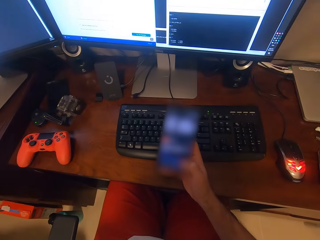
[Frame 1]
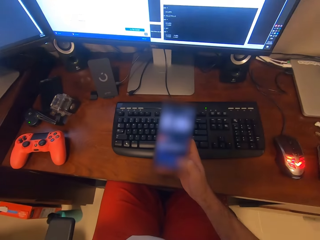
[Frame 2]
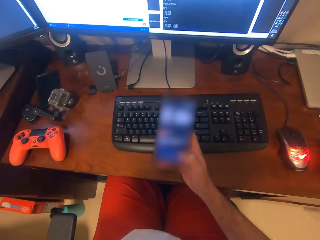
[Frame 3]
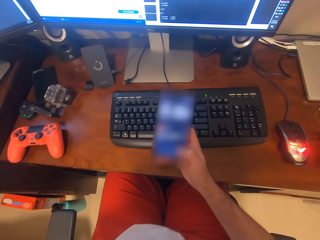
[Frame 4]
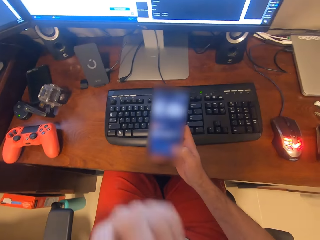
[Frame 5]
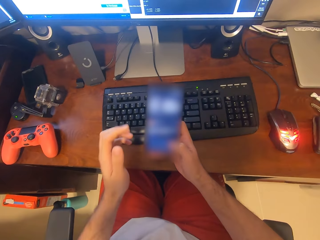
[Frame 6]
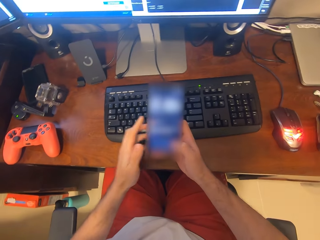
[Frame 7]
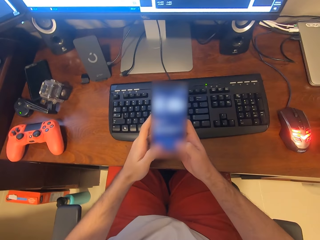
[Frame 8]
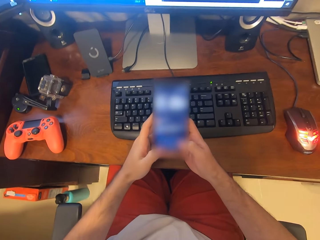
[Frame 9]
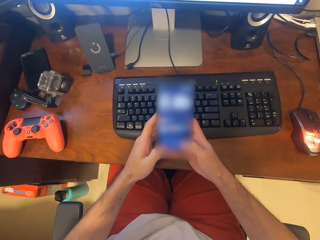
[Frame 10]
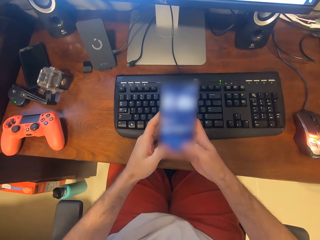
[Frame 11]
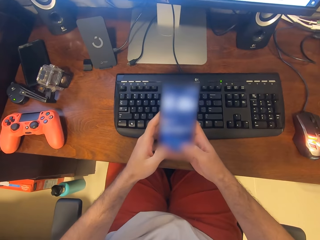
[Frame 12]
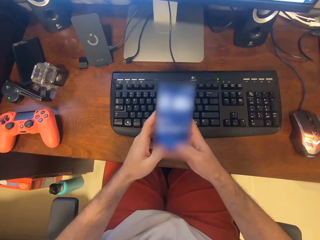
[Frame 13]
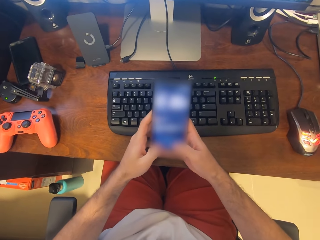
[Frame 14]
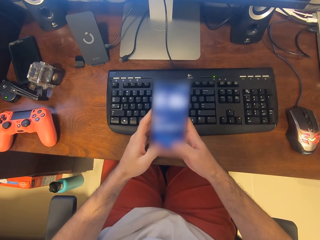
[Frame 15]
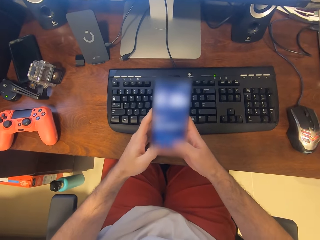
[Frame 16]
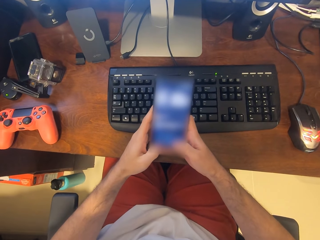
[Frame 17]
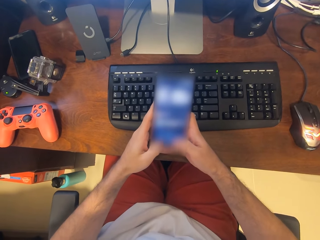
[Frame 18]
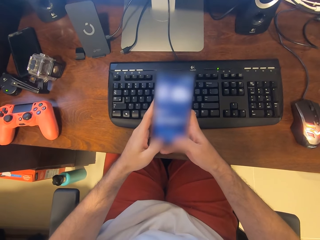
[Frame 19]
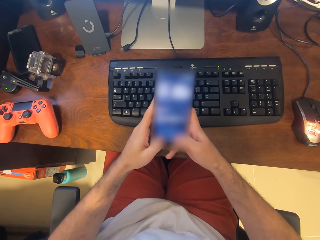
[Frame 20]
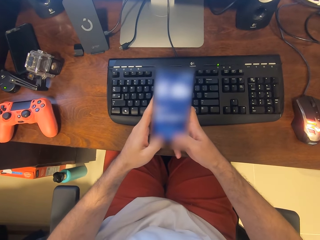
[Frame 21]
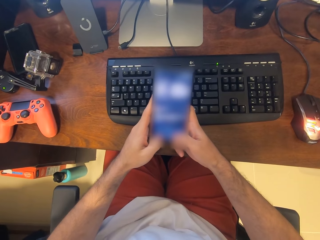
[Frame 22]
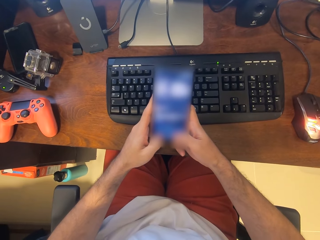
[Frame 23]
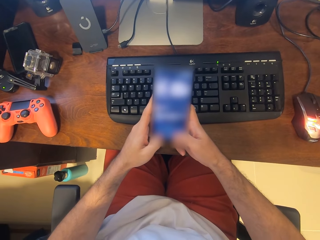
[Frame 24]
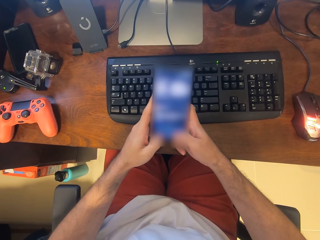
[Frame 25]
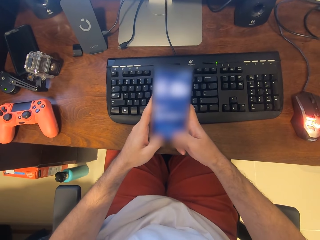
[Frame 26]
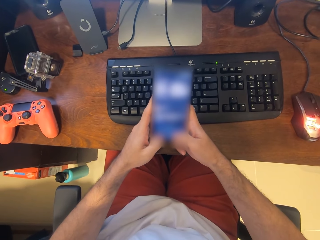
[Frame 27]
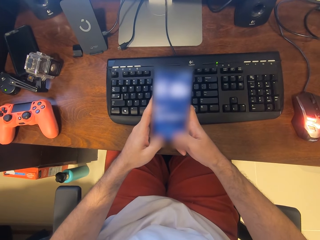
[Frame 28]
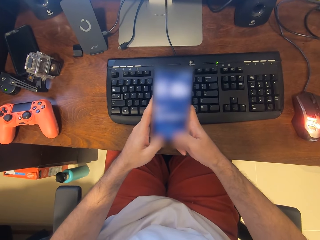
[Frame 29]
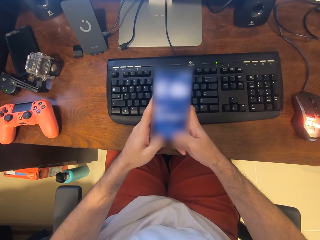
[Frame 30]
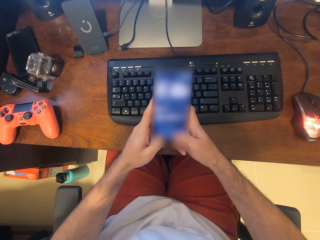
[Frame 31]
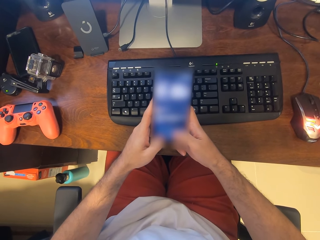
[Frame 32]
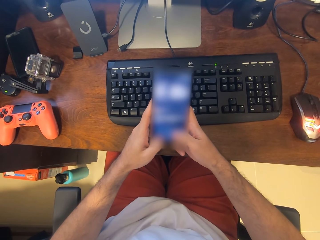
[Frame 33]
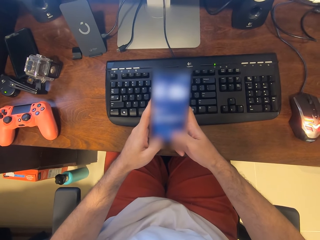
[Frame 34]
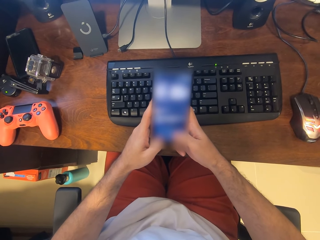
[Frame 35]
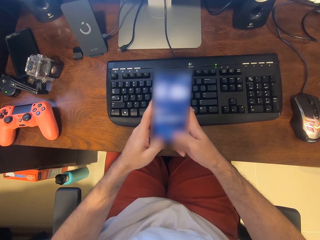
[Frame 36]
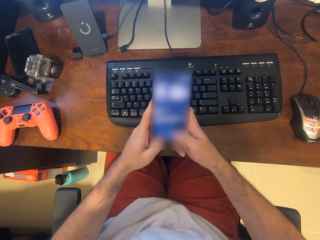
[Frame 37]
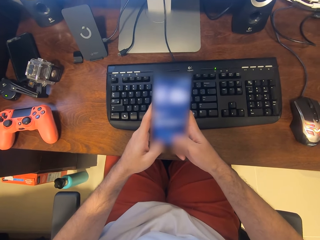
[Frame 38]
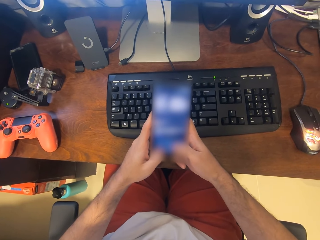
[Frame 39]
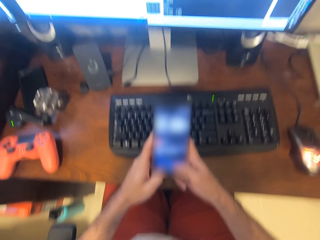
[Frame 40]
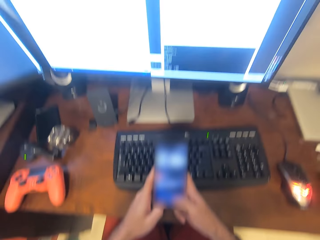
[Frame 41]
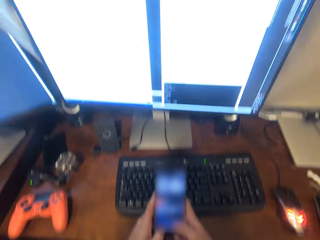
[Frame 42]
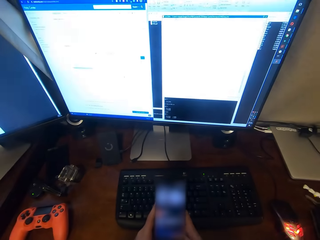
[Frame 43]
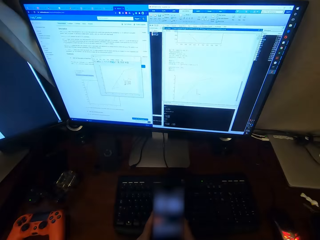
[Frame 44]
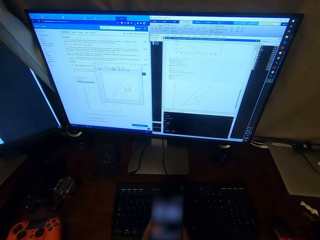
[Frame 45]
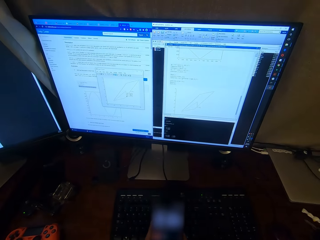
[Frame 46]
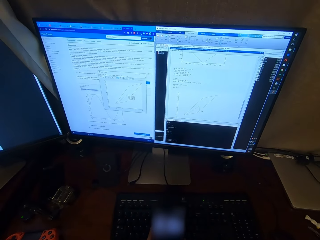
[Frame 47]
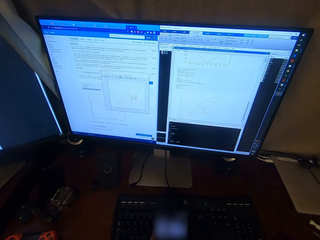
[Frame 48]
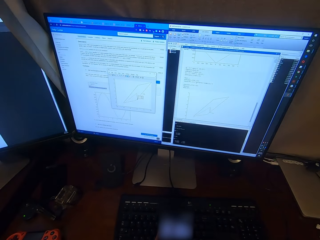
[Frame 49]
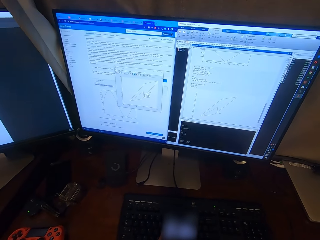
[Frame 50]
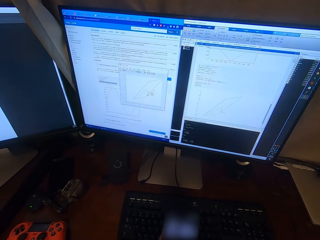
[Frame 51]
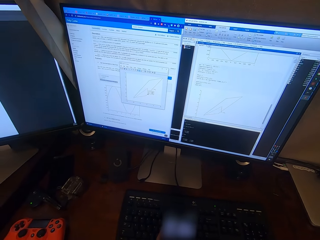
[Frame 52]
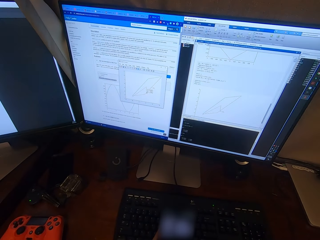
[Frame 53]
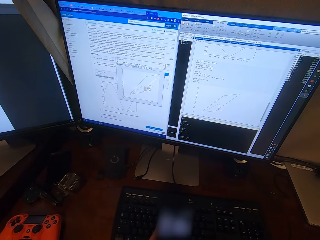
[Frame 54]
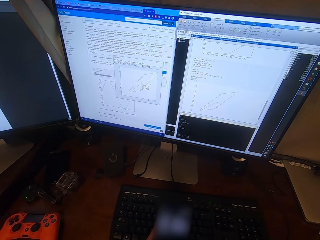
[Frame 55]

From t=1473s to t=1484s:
The camera wearer puts the left hand on the phone. They use the phone. They look at the monitor.

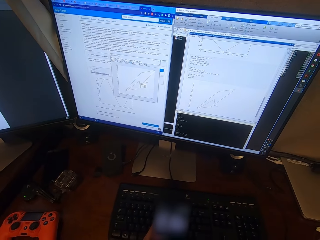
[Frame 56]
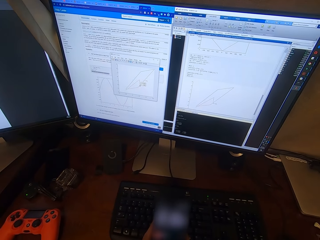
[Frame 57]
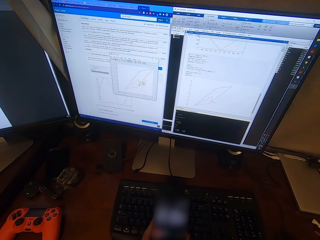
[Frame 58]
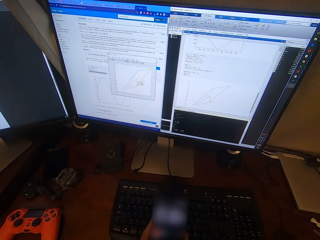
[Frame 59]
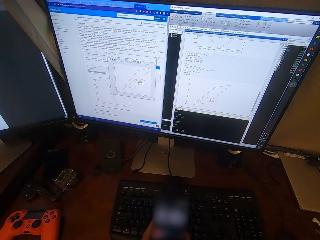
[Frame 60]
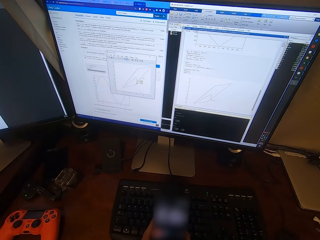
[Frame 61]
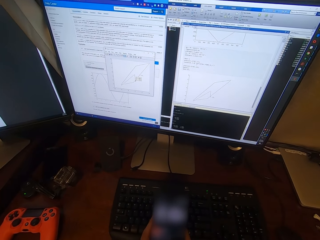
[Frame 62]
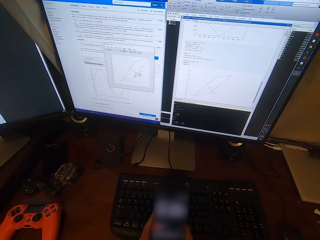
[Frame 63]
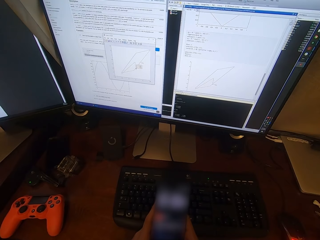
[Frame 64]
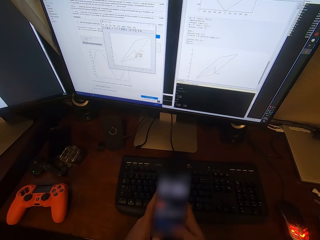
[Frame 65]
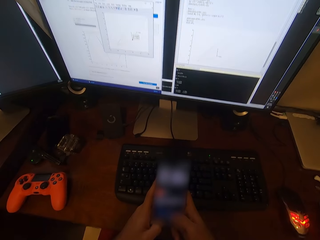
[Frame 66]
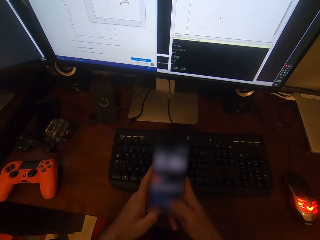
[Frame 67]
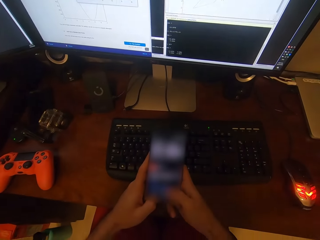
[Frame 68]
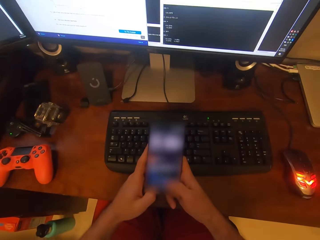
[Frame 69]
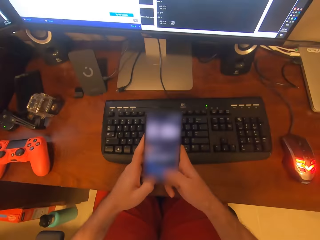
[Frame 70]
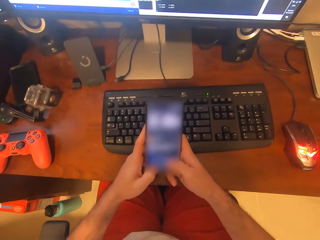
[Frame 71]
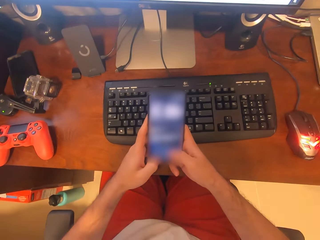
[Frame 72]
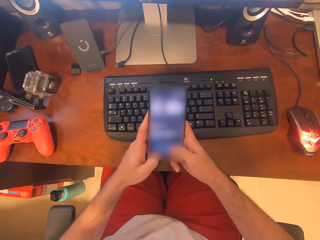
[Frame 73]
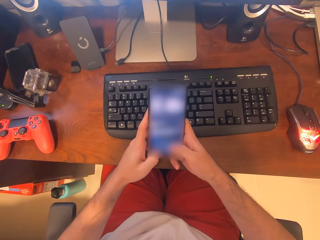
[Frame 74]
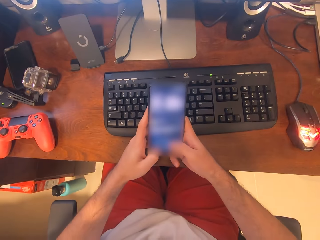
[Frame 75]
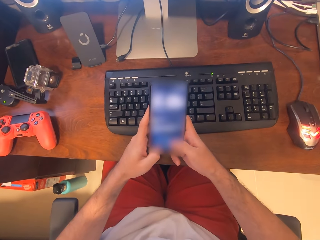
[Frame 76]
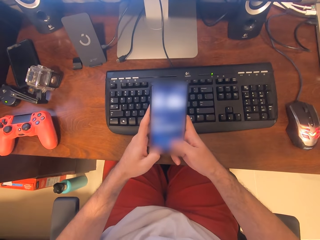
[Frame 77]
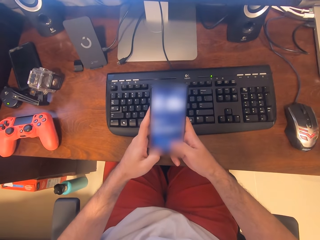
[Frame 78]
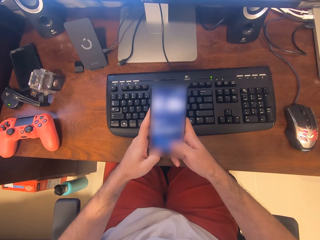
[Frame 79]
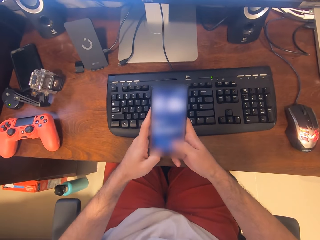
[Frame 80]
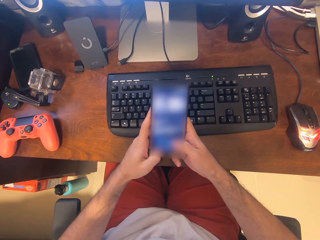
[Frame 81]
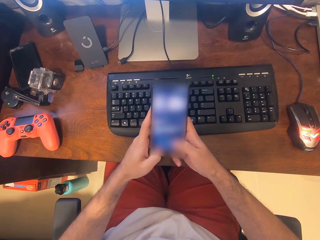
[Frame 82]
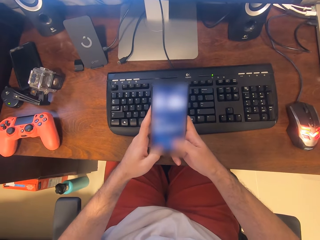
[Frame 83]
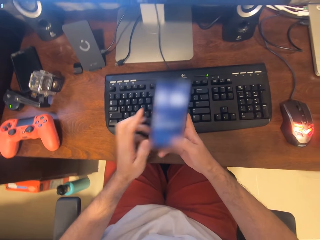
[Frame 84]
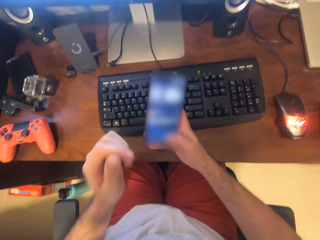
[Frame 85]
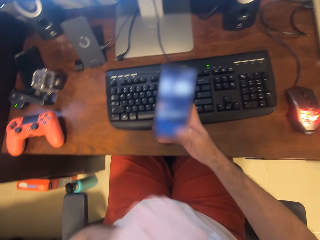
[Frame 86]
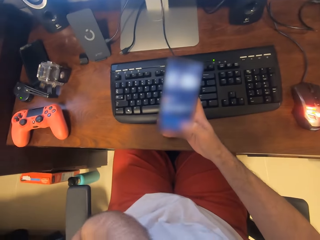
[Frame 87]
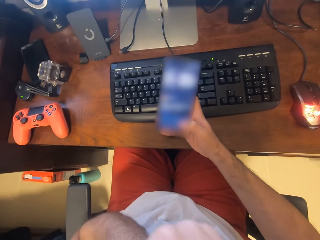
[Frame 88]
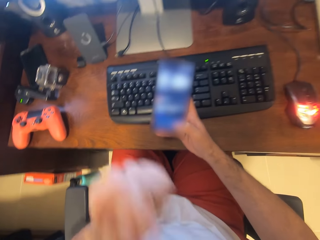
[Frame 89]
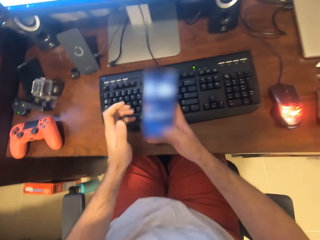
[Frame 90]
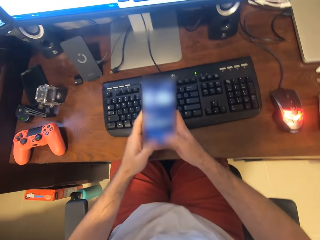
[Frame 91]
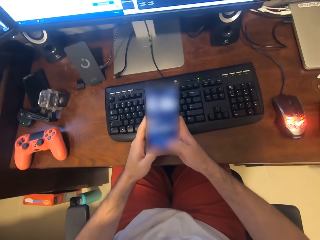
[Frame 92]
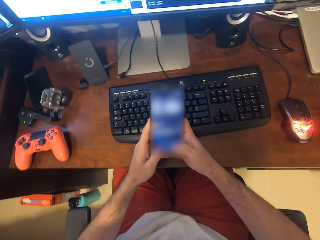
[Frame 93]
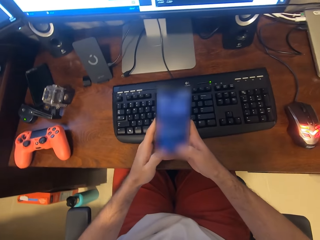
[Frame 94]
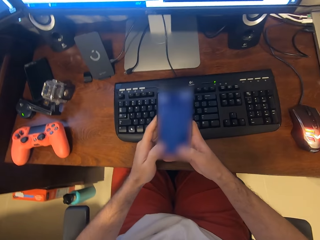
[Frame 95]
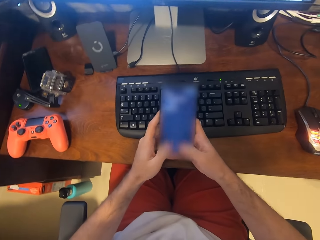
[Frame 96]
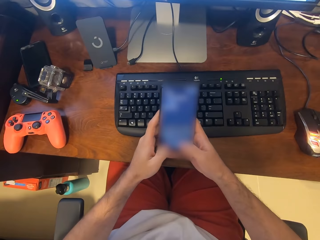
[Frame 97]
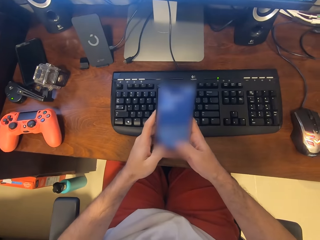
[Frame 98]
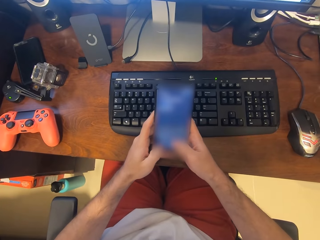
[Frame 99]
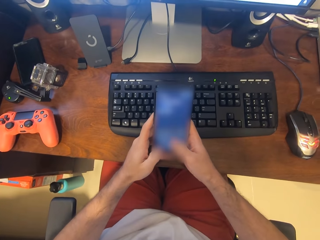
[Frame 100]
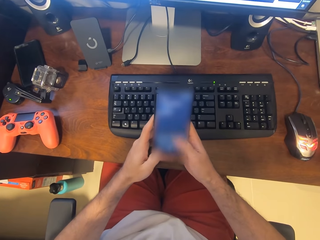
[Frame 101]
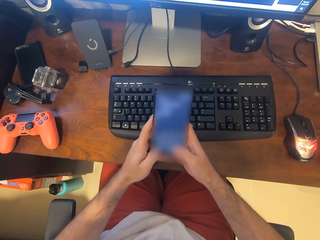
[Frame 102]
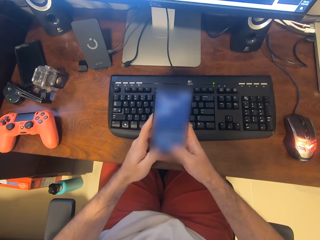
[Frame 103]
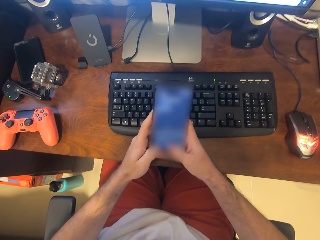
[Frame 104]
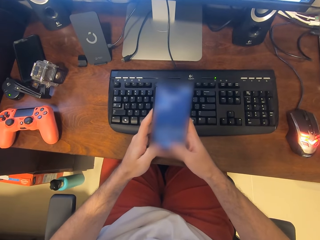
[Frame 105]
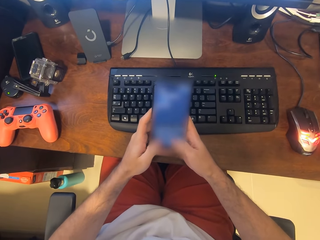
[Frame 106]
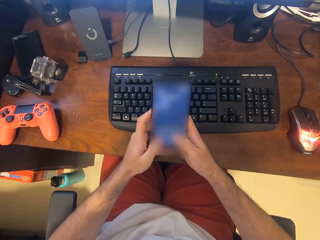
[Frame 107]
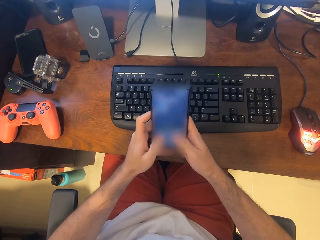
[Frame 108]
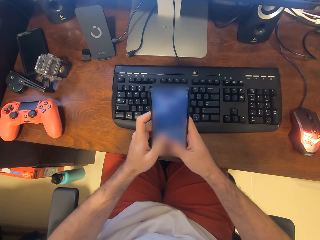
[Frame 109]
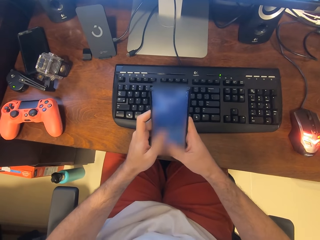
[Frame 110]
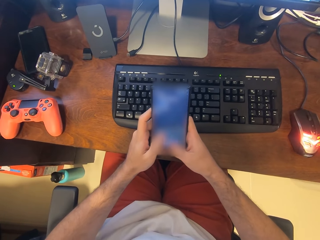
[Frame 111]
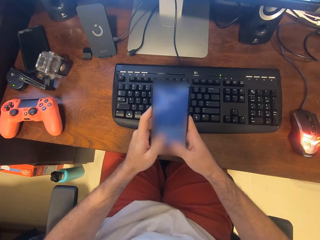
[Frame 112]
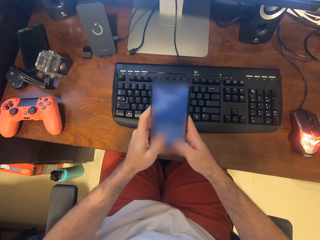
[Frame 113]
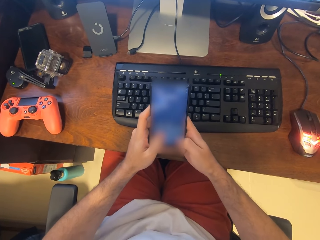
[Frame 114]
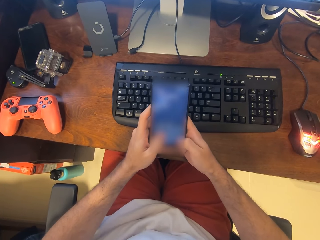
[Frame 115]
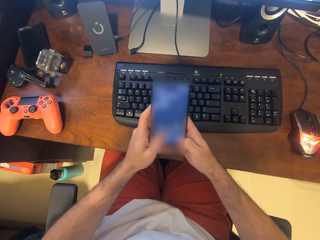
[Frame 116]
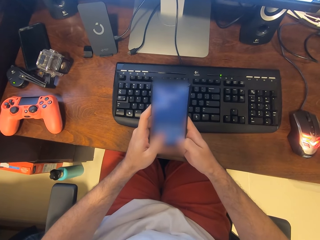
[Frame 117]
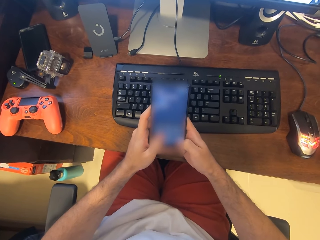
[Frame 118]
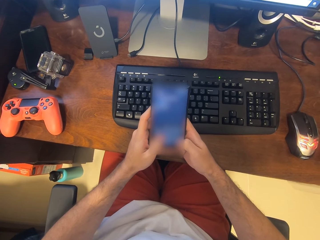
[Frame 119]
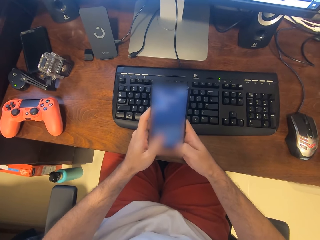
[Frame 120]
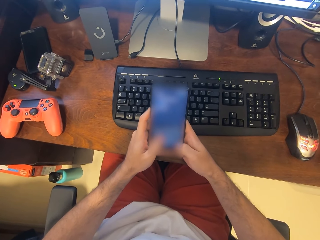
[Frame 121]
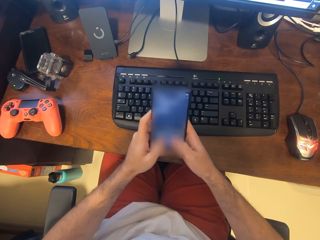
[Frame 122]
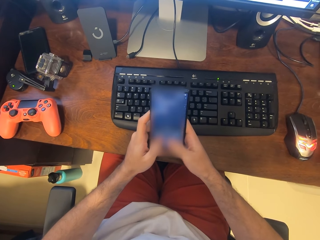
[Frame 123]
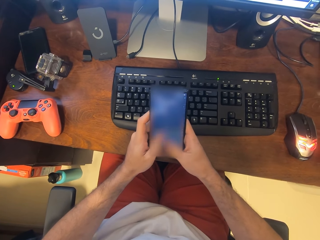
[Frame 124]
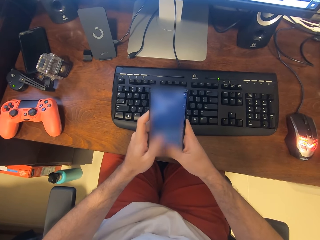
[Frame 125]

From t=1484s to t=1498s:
The camera wearer looks at the phone. They put the left hand on the mouth. They put the left hand on the phone. They type on the phone with both hands.
